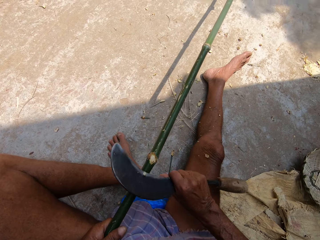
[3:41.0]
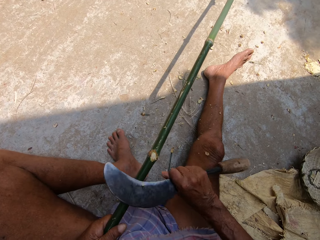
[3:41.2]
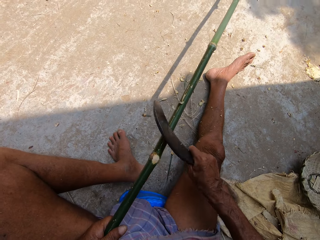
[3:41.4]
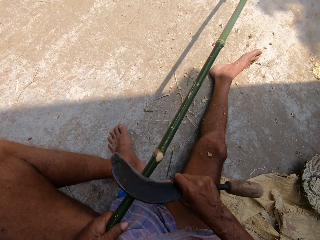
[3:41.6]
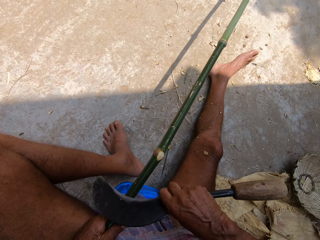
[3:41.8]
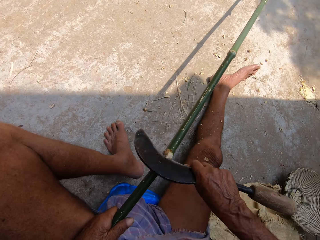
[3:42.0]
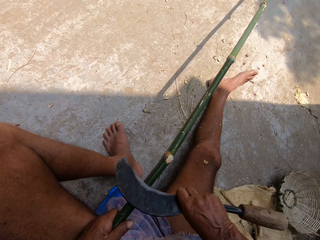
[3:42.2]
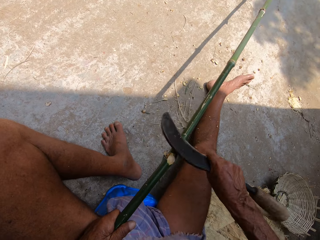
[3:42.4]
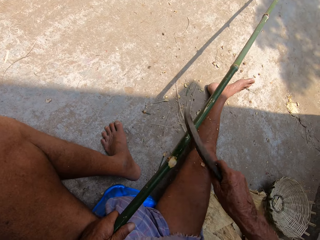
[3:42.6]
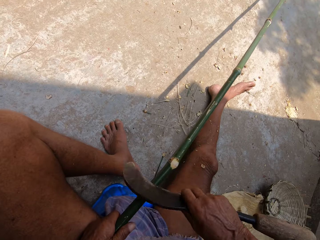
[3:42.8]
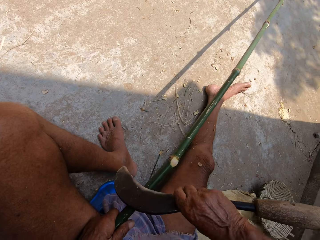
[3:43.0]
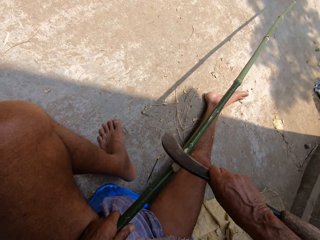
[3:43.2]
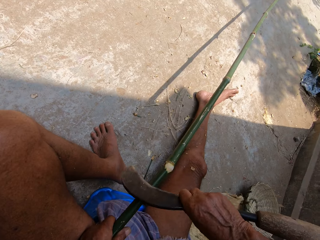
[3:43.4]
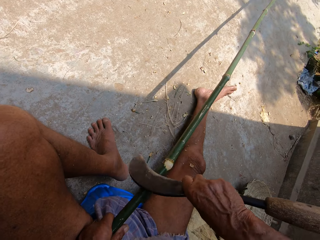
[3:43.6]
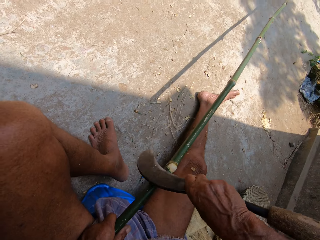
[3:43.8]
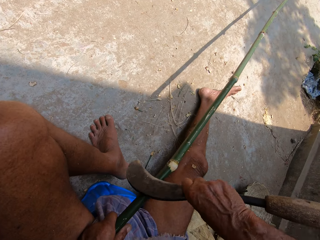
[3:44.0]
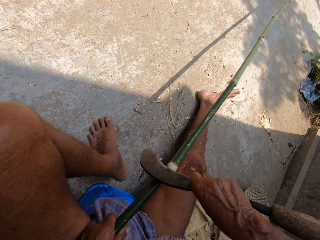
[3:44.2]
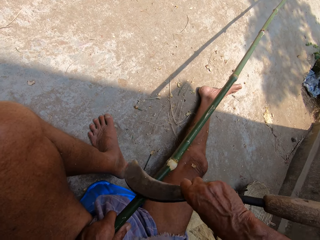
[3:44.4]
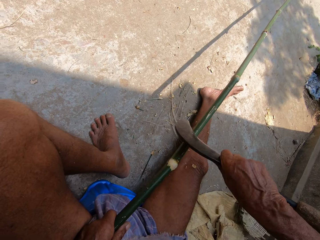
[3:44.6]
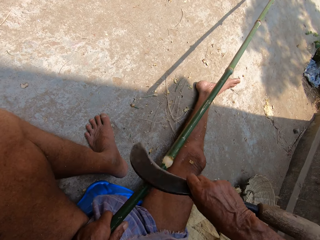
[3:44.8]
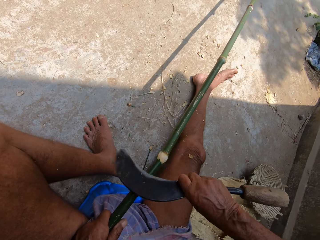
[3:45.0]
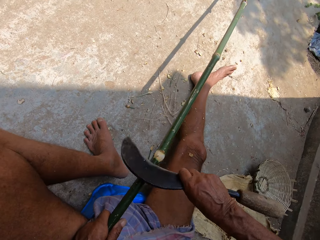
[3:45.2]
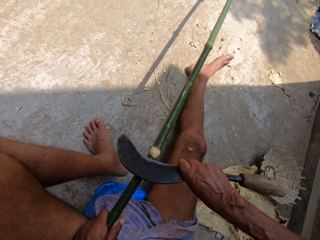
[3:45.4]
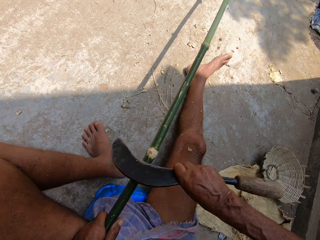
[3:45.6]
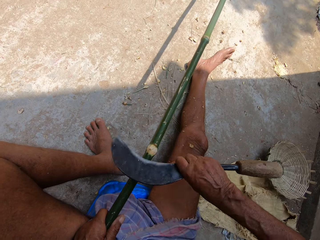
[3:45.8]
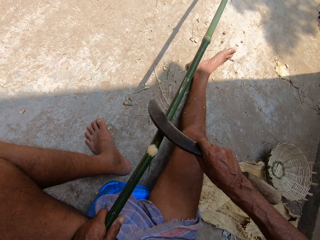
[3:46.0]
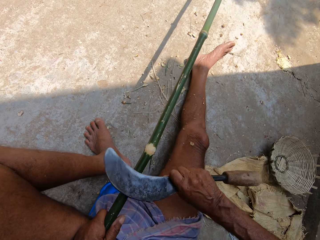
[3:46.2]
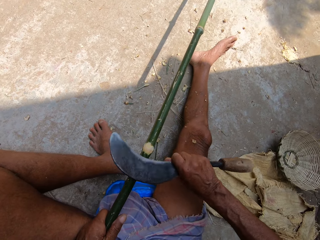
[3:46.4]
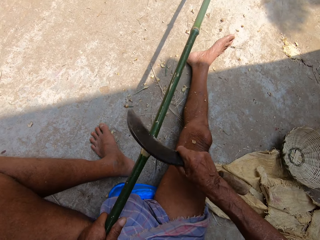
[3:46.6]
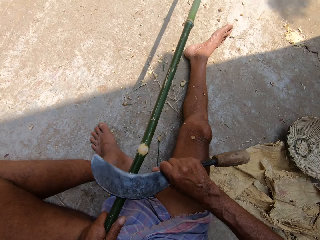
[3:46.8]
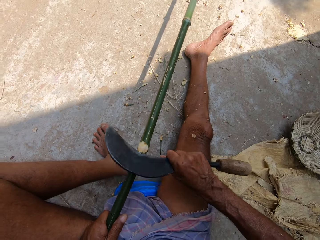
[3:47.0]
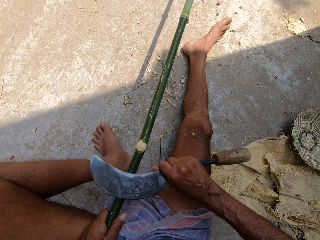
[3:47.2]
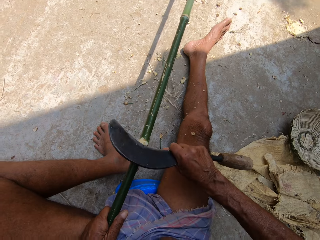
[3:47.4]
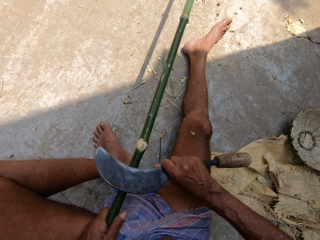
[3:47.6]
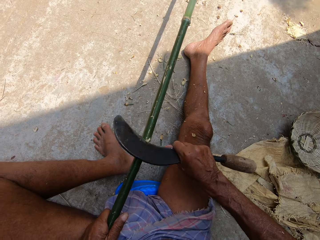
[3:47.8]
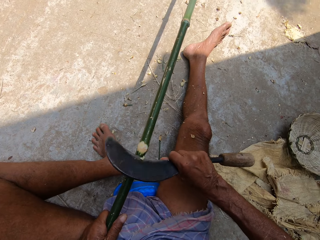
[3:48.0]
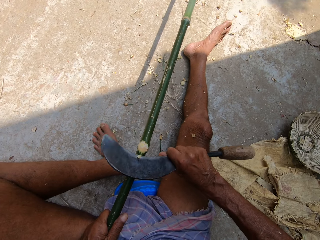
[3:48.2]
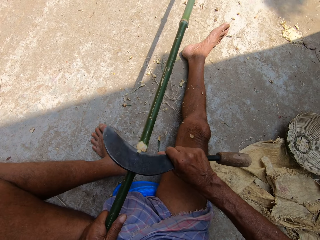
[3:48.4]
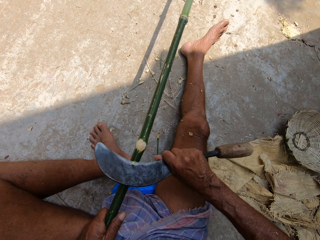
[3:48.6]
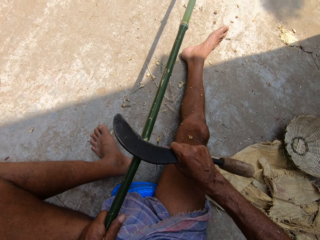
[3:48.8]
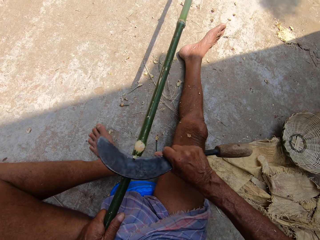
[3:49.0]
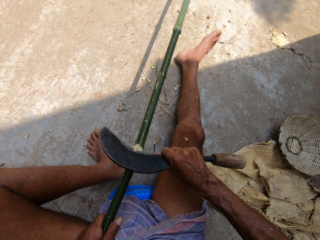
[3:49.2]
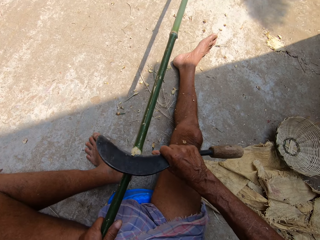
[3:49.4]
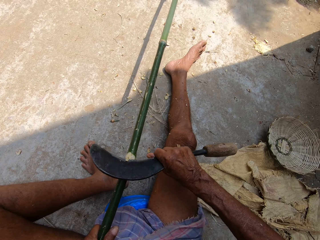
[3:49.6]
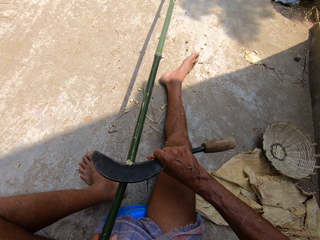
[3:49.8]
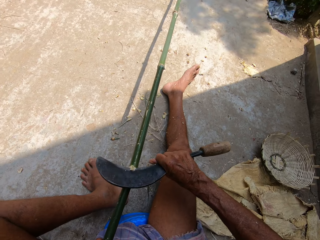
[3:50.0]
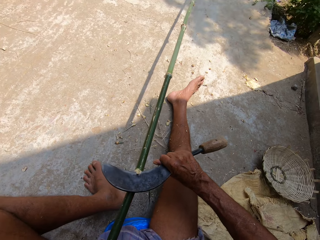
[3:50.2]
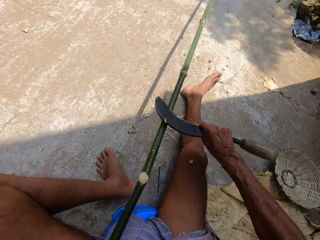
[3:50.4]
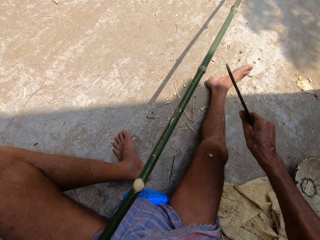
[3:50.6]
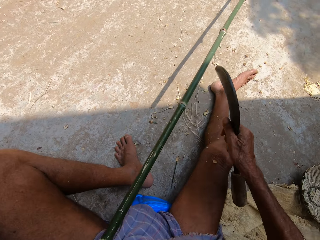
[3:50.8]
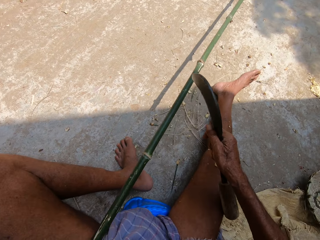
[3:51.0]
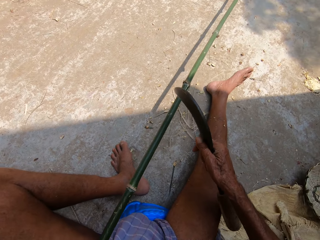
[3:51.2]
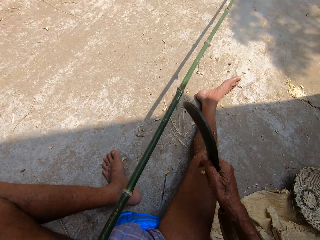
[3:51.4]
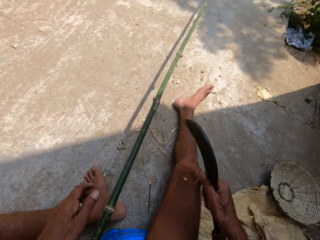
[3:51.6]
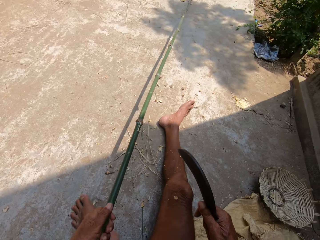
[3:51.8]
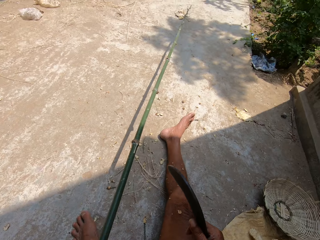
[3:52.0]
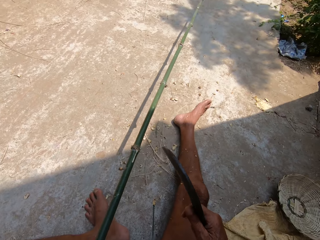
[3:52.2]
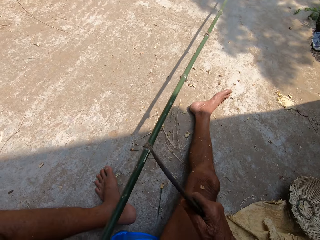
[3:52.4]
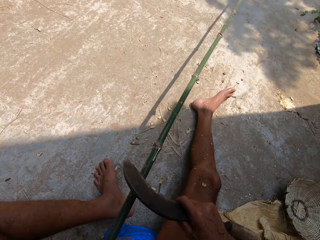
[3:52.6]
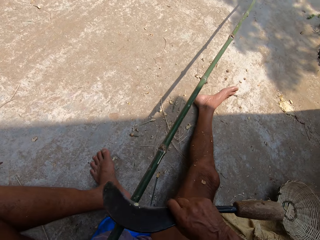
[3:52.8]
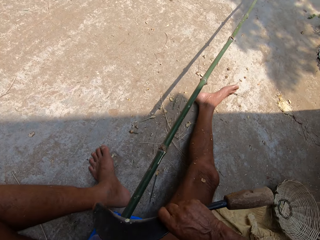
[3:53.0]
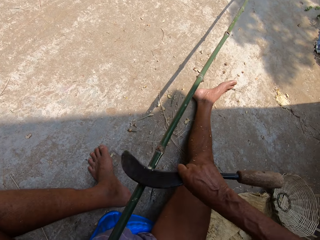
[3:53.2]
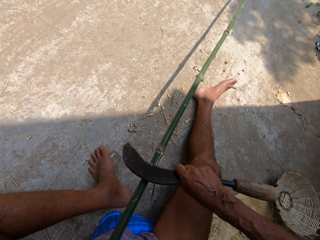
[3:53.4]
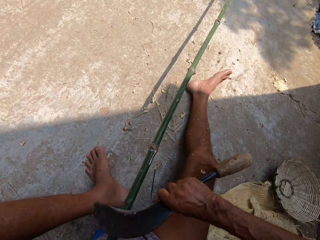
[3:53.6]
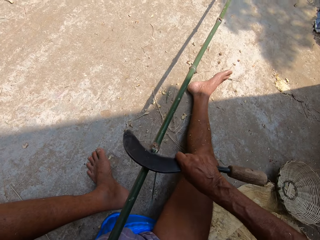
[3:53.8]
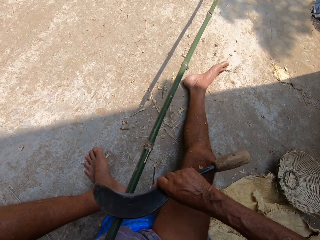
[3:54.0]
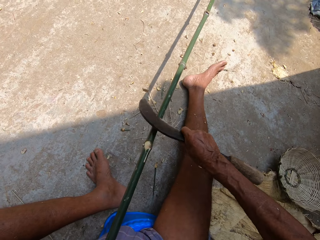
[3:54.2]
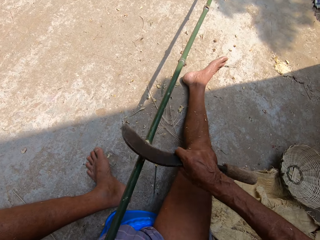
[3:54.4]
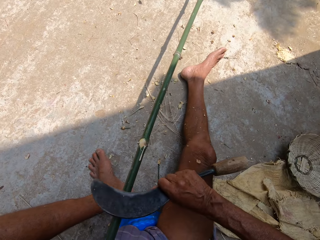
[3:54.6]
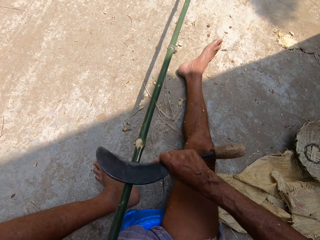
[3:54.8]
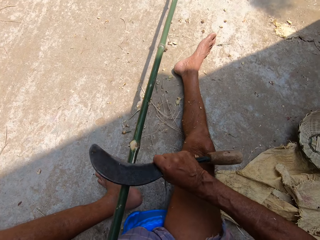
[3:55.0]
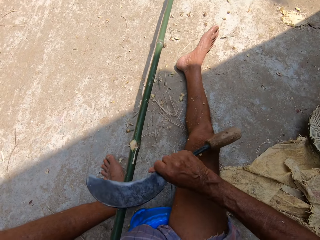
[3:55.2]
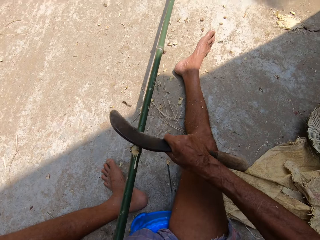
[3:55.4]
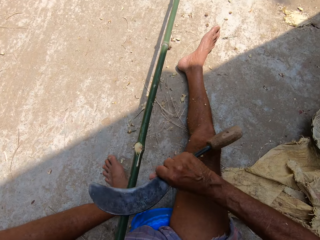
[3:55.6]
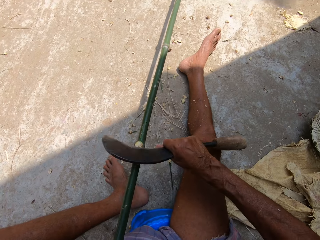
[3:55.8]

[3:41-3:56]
The camera wearer holds the palm stem. They peel the palm stem.

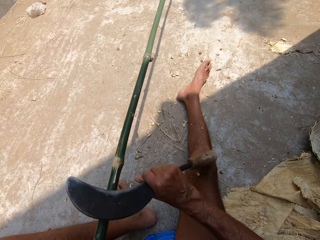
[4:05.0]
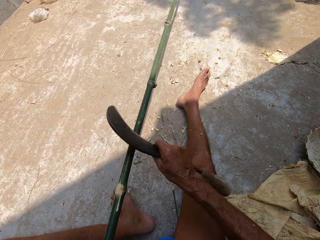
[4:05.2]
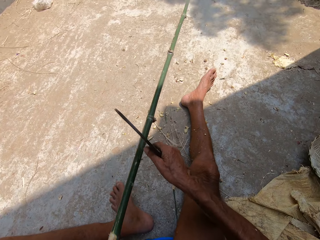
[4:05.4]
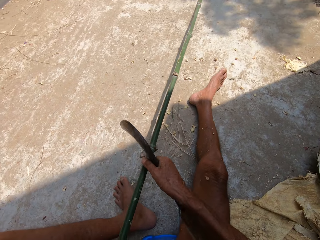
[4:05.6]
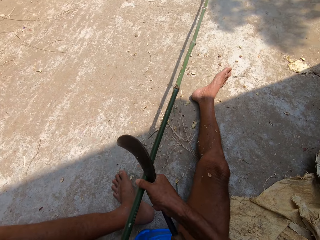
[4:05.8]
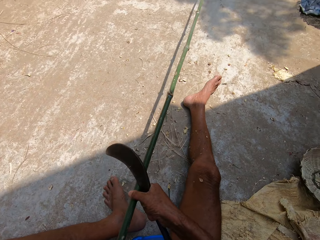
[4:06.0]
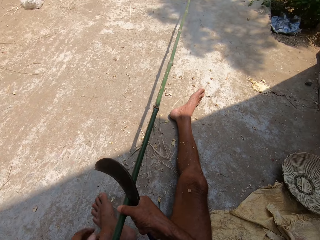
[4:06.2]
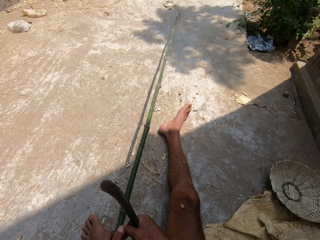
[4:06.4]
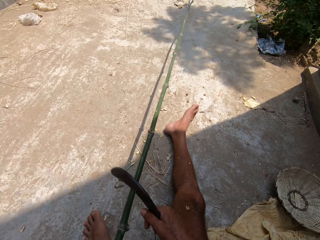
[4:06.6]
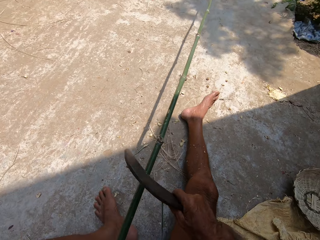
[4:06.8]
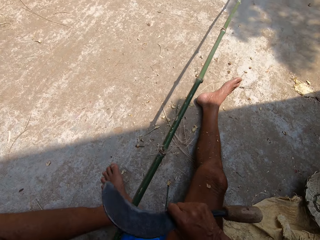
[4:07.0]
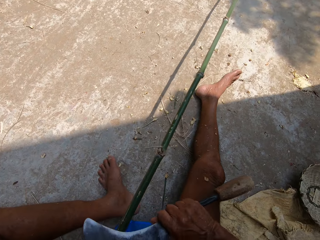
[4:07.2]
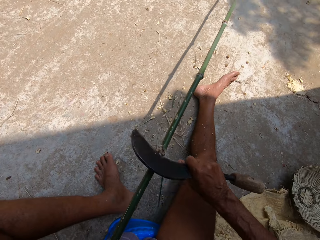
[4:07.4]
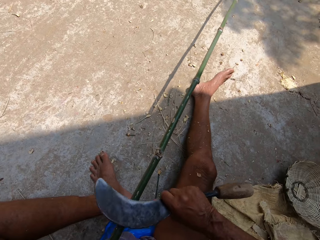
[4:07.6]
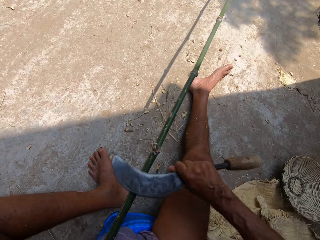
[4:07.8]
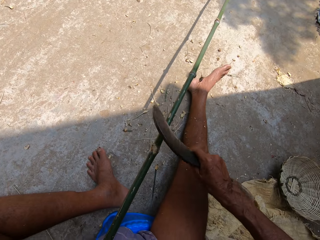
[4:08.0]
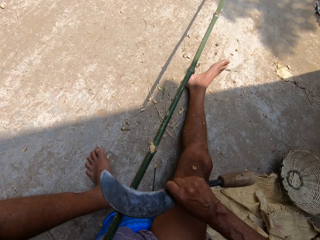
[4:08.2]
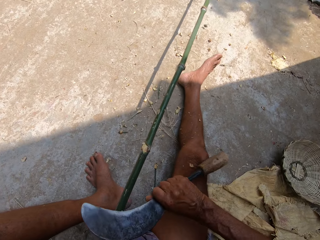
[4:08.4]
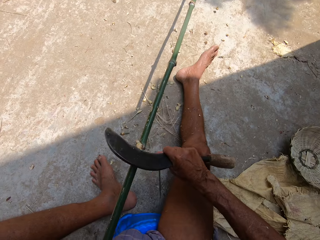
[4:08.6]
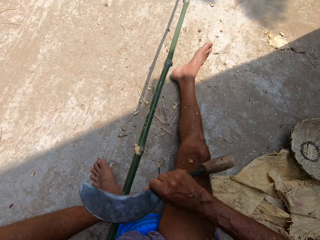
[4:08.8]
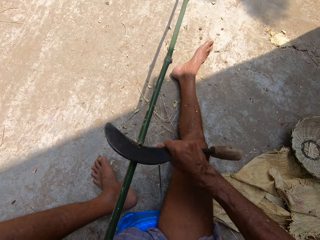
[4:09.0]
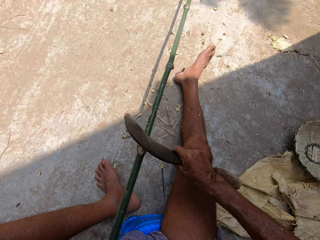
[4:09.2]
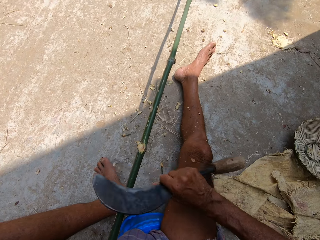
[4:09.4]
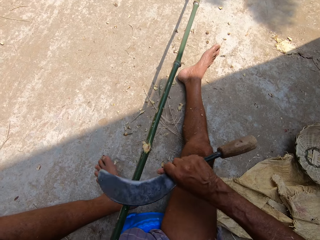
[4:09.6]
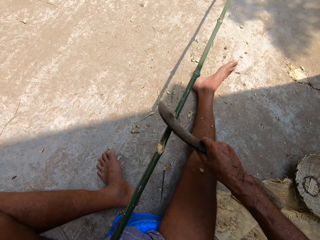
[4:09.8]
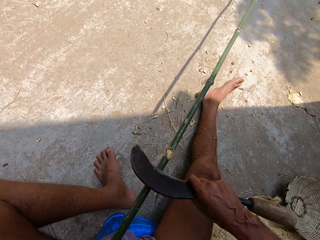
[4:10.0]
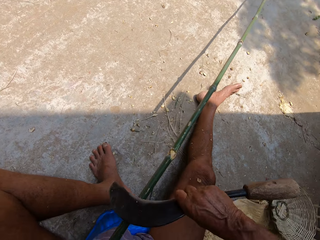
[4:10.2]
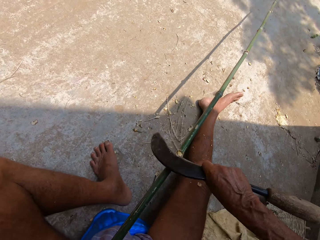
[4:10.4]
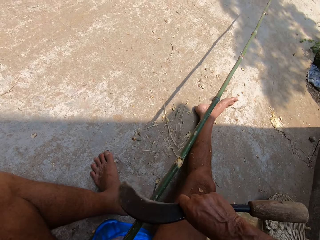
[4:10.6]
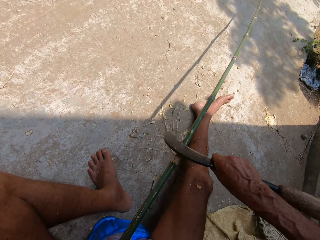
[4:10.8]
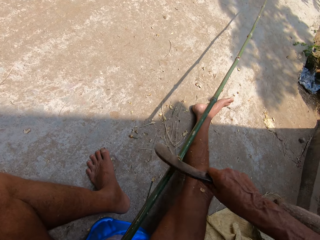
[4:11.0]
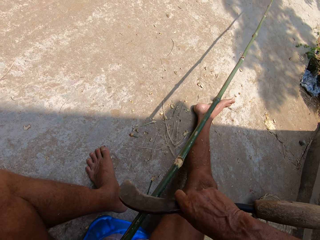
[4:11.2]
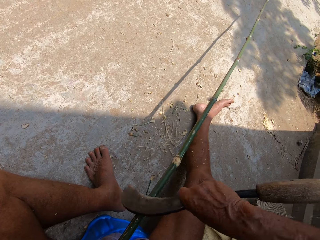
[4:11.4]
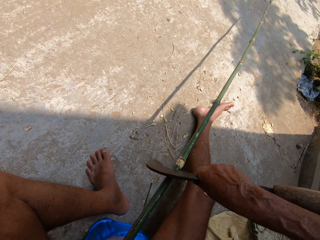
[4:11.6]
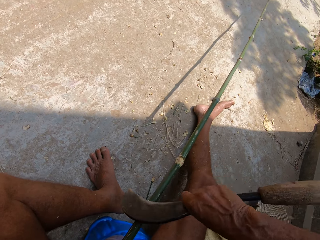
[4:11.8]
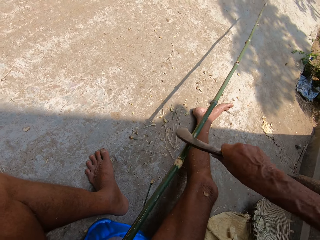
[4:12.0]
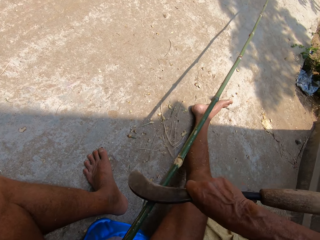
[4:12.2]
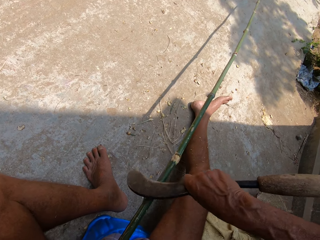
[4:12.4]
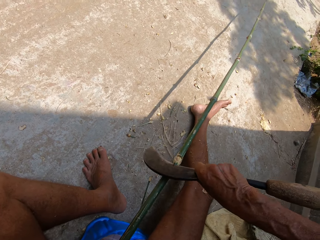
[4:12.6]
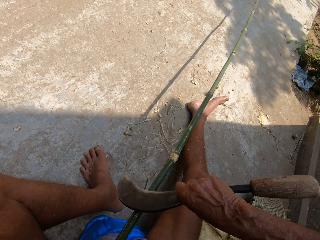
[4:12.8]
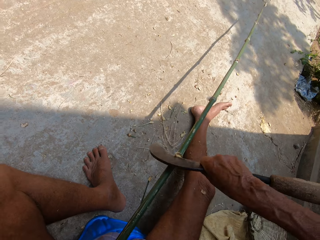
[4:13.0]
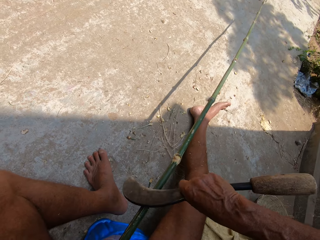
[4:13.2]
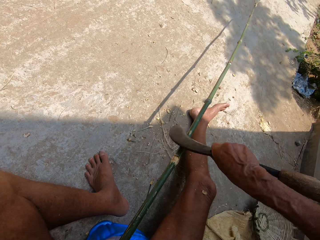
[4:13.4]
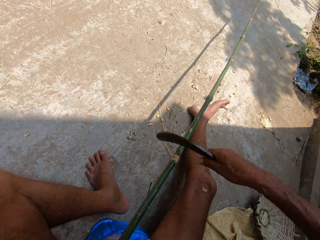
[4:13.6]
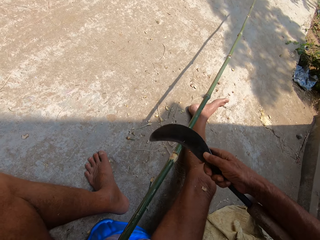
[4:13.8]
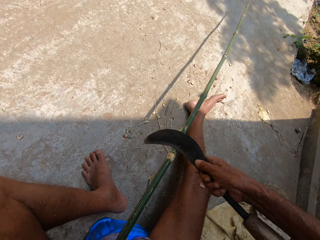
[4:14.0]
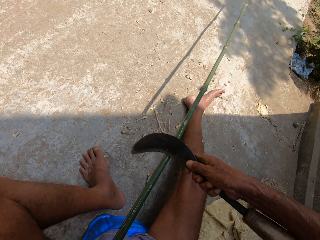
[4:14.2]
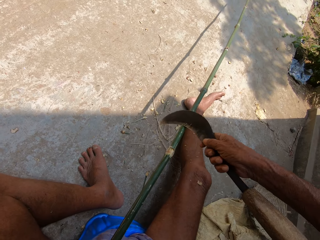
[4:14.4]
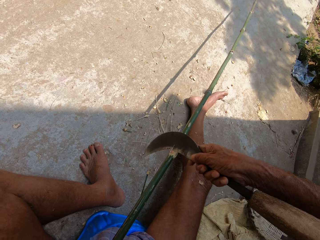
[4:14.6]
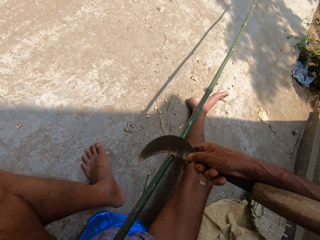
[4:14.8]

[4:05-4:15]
The camera wearer adjusts the bamboo stick with his right hand. He trims the bamboo stick with the sickle in his right hand.
